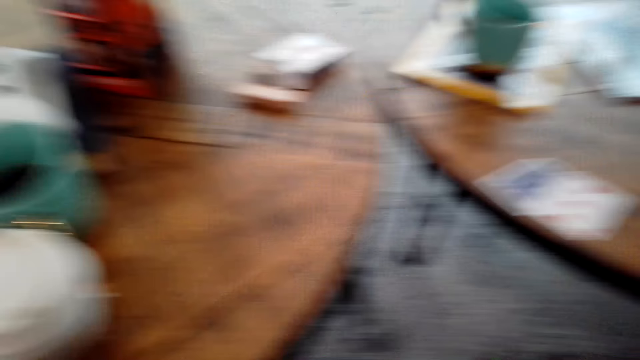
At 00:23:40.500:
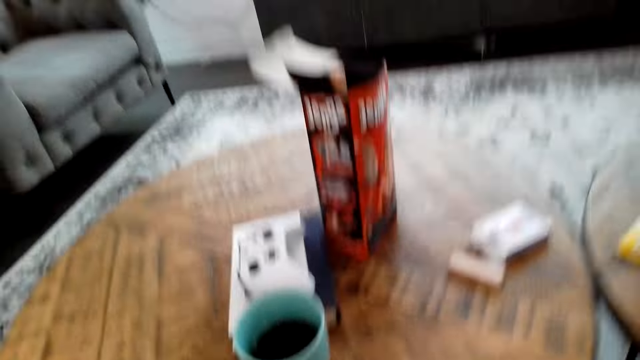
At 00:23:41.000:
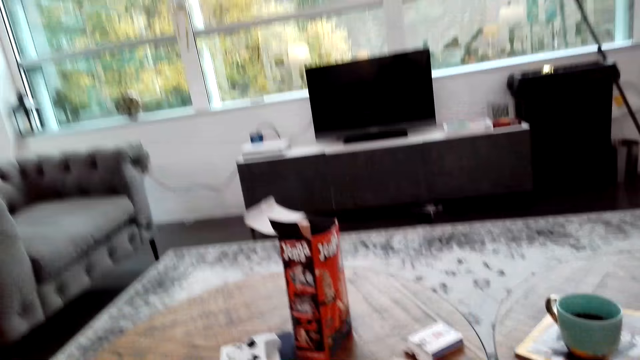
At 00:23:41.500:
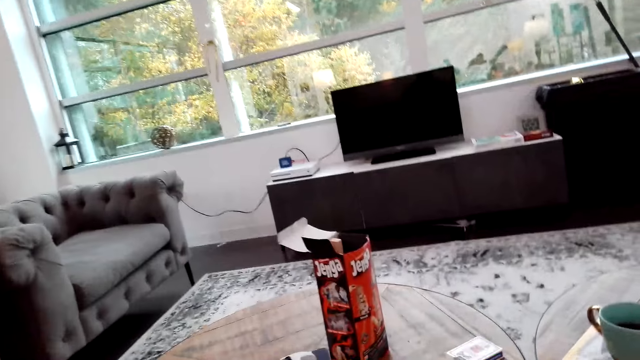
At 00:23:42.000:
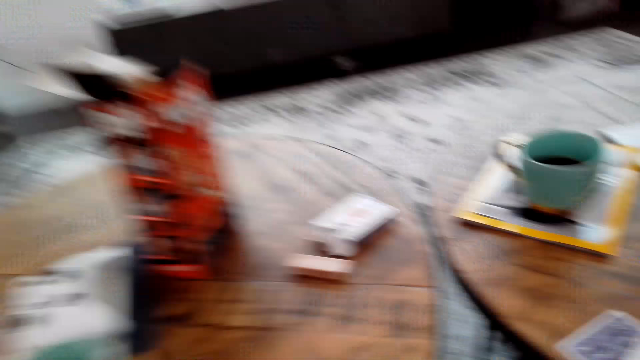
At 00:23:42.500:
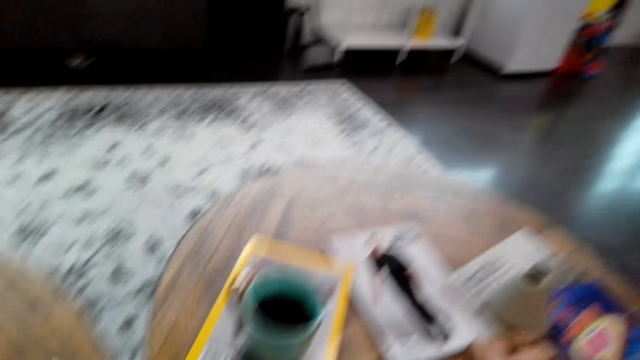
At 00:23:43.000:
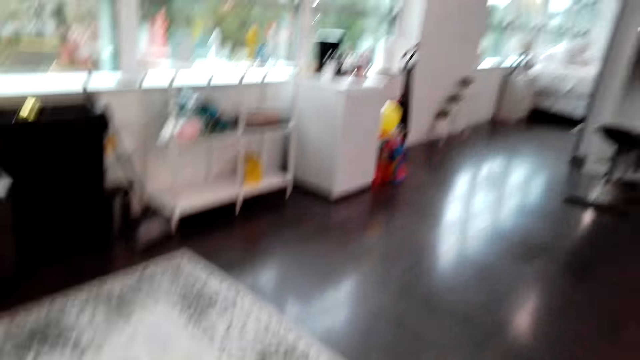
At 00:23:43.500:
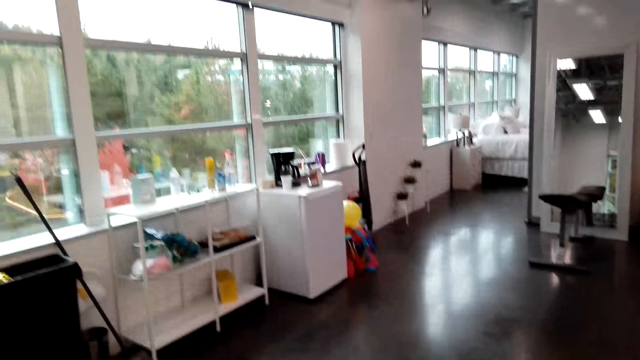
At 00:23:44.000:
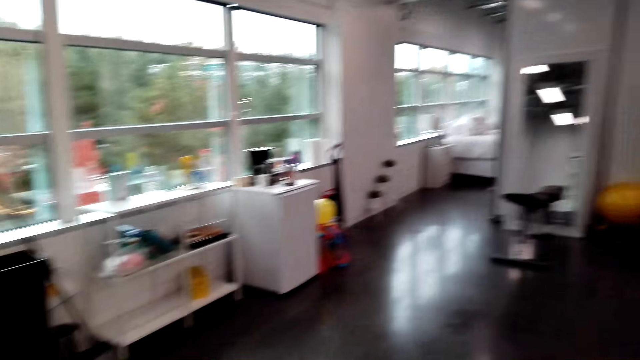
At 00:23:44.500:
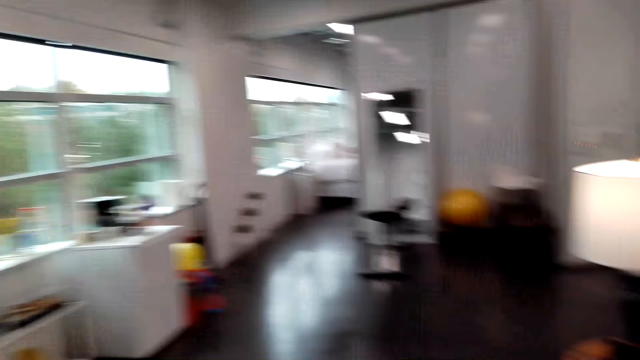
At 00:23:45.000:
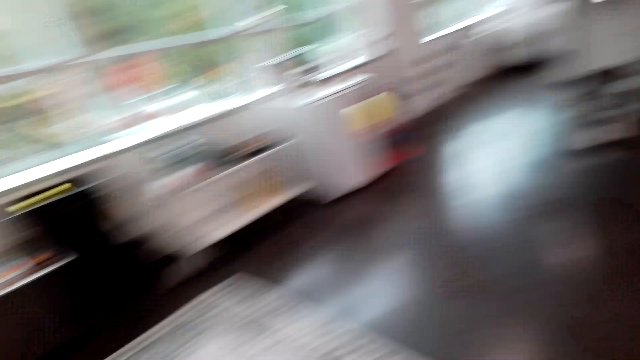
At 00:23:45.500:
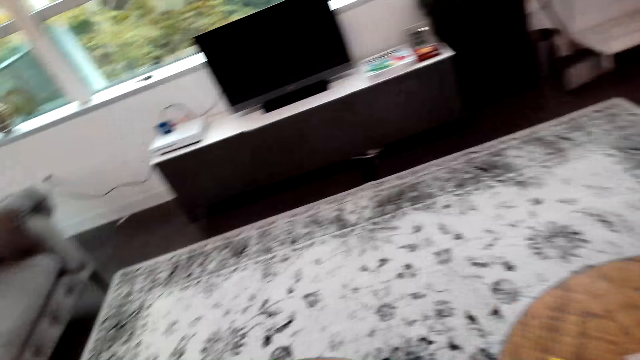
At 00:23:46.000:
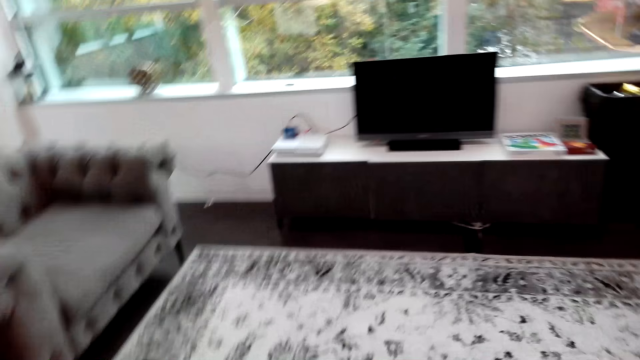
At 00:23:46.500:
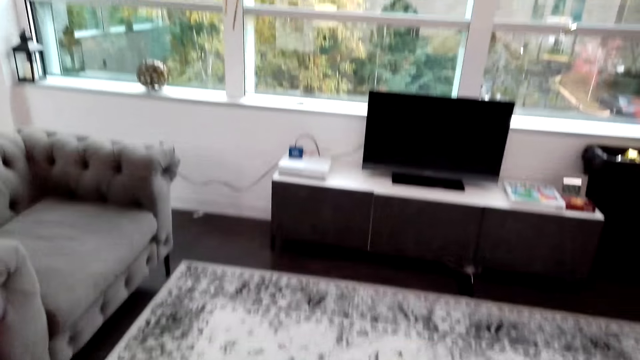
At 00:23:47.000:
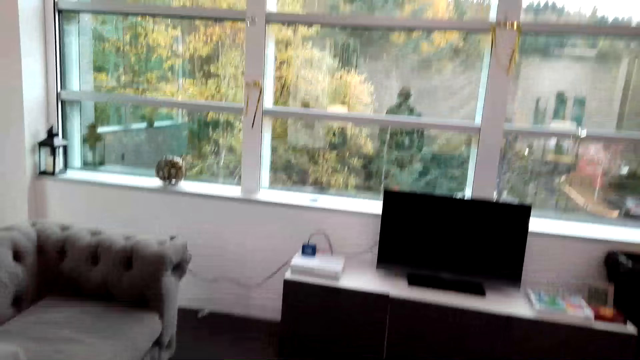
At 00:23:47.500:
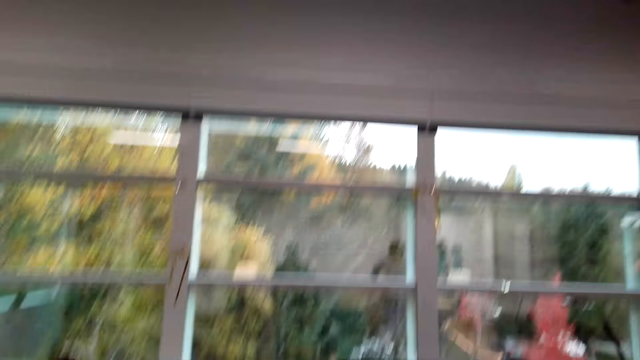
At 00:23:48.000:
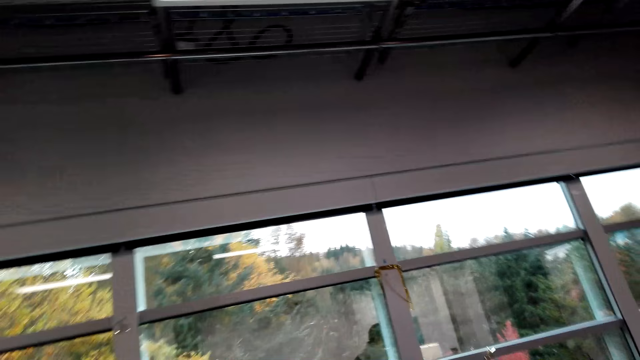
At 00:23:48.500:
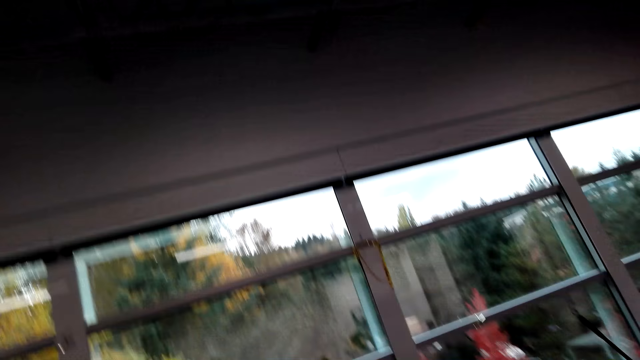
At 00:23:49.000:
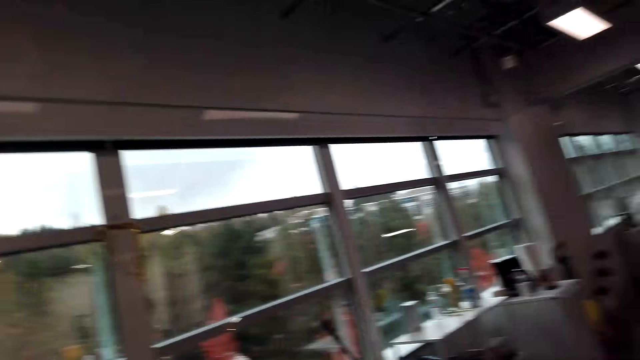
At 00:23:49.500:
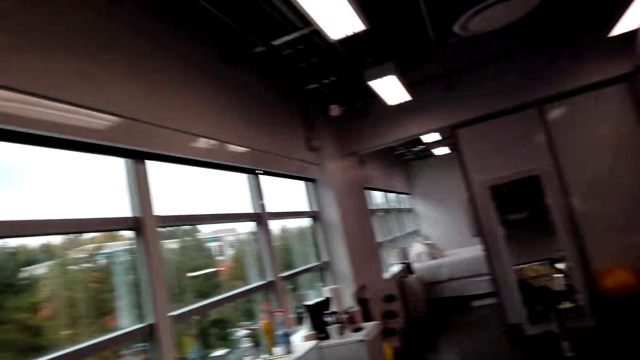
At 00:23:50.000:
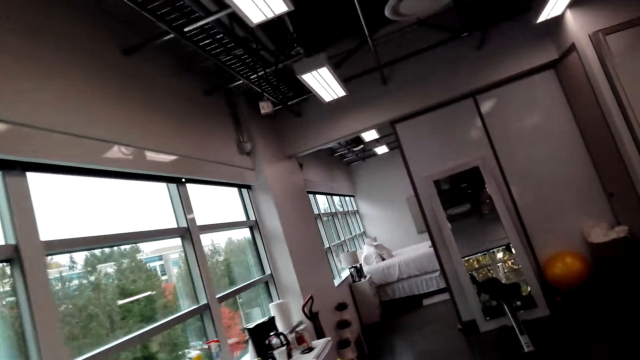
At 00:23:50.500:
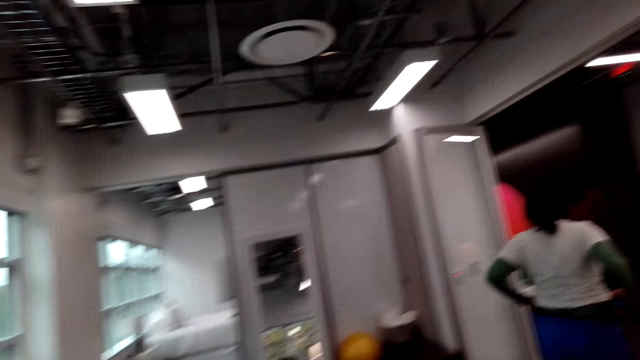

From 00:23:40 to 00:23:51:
The camera wearer stands up. They walk out of the room. They speak to a woman. The woman speaks to the camera wearer.

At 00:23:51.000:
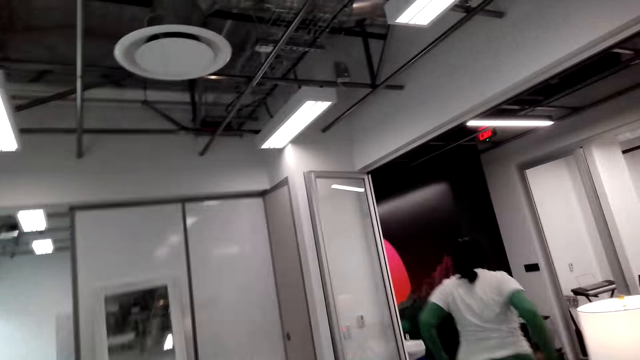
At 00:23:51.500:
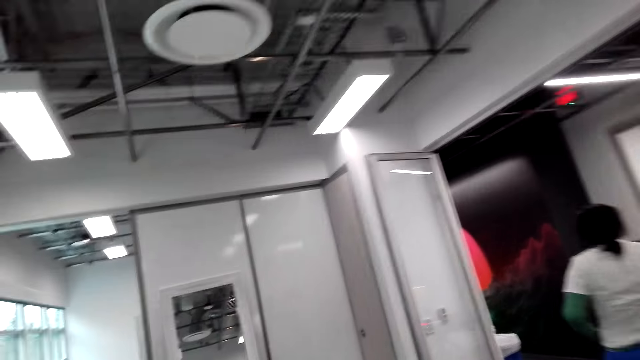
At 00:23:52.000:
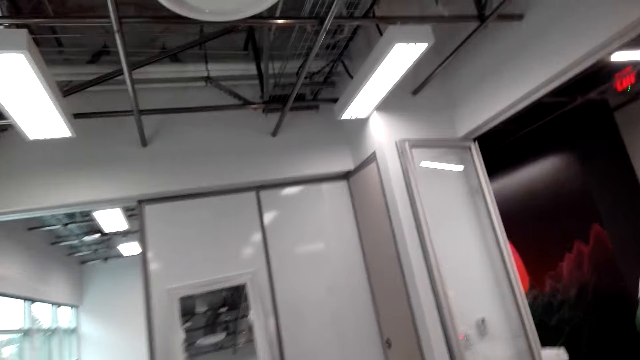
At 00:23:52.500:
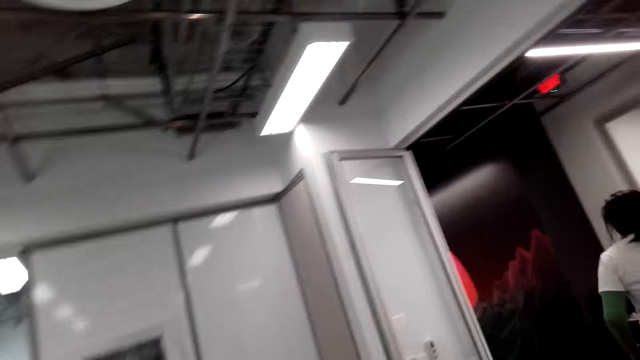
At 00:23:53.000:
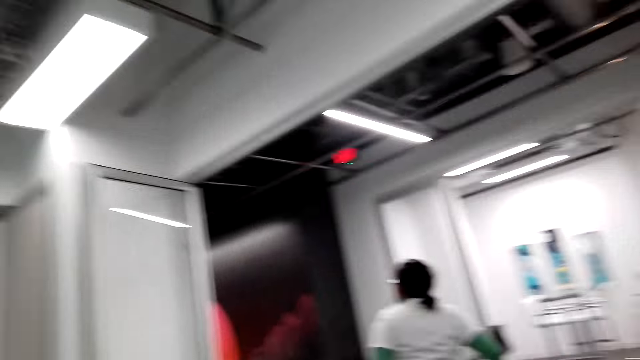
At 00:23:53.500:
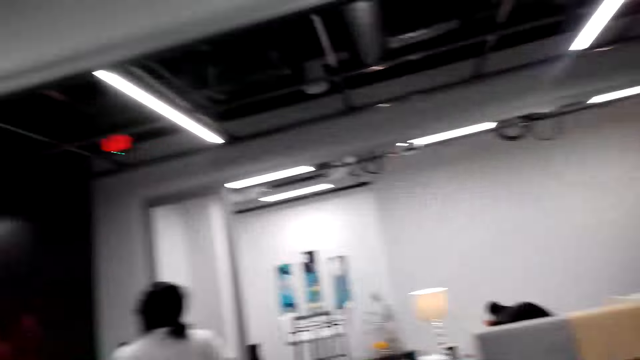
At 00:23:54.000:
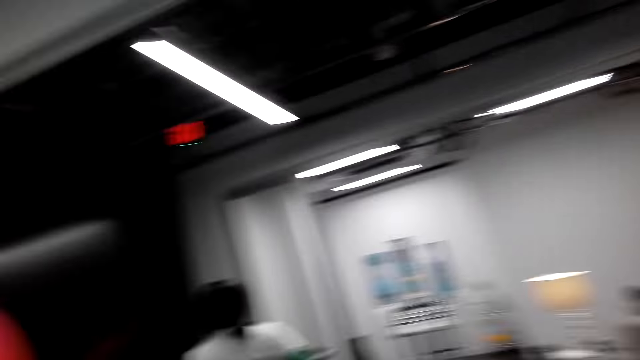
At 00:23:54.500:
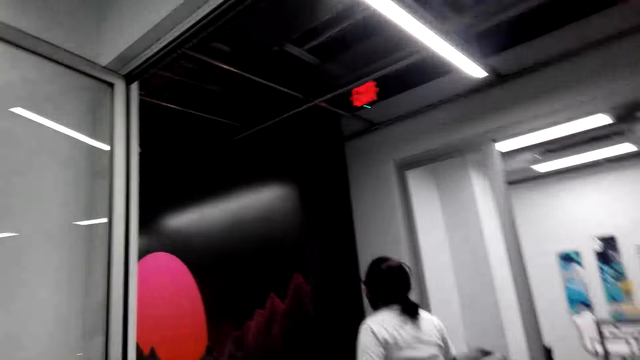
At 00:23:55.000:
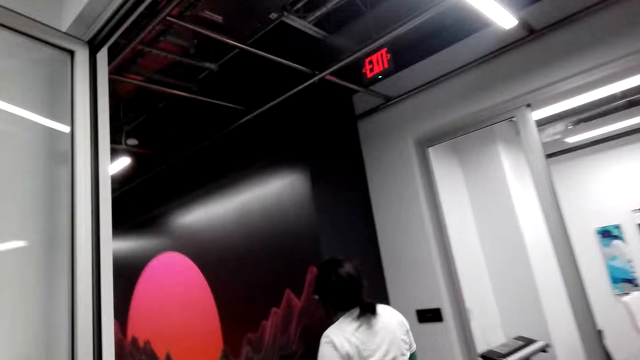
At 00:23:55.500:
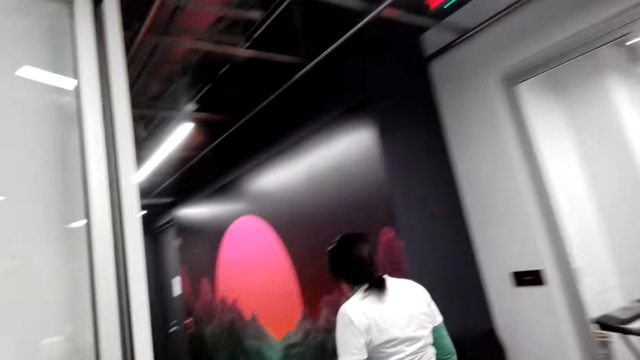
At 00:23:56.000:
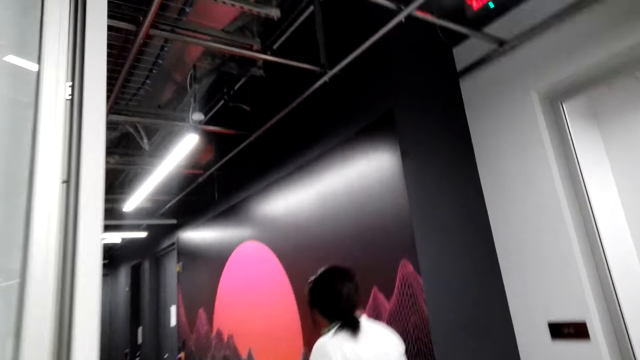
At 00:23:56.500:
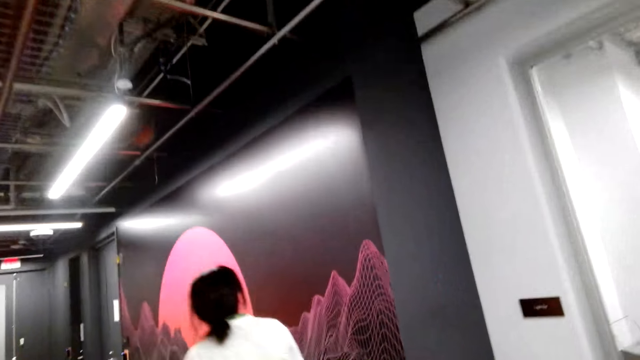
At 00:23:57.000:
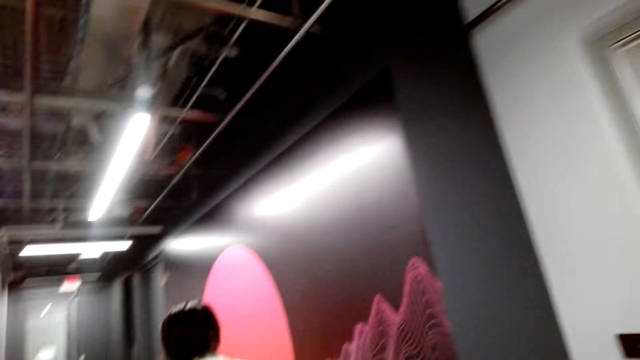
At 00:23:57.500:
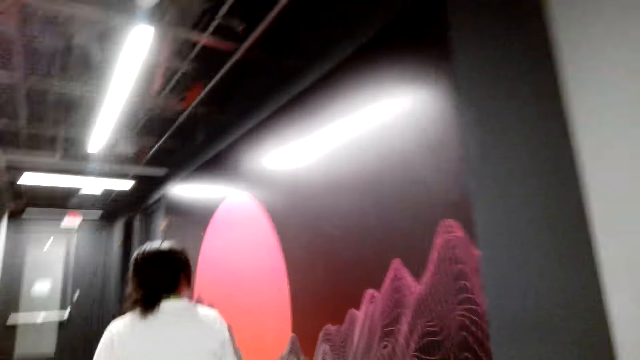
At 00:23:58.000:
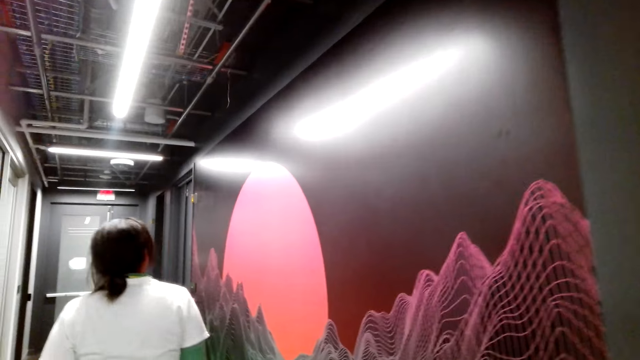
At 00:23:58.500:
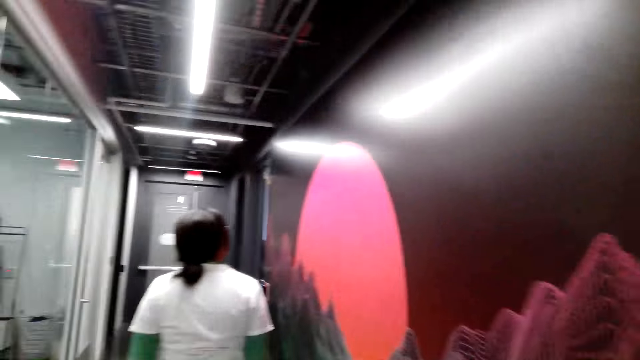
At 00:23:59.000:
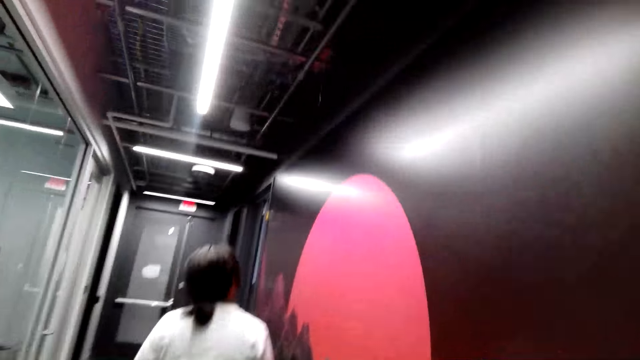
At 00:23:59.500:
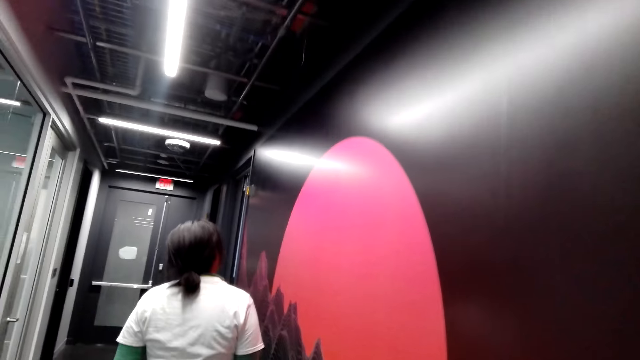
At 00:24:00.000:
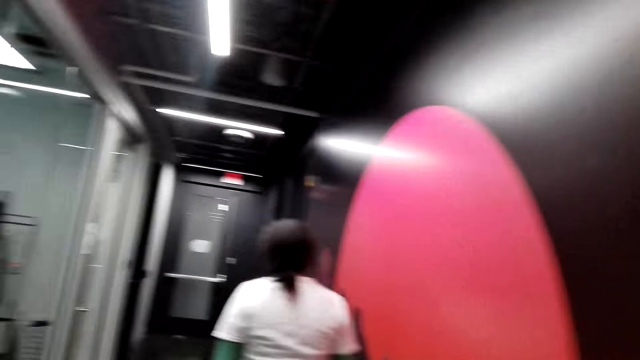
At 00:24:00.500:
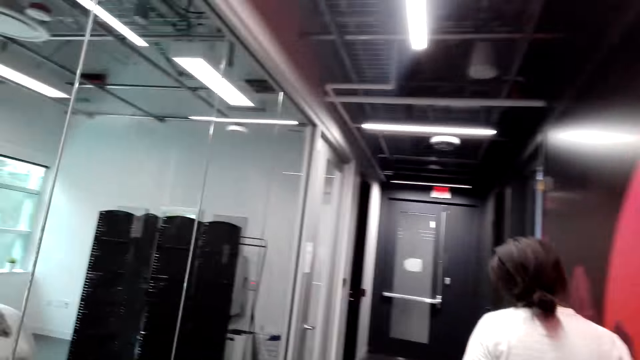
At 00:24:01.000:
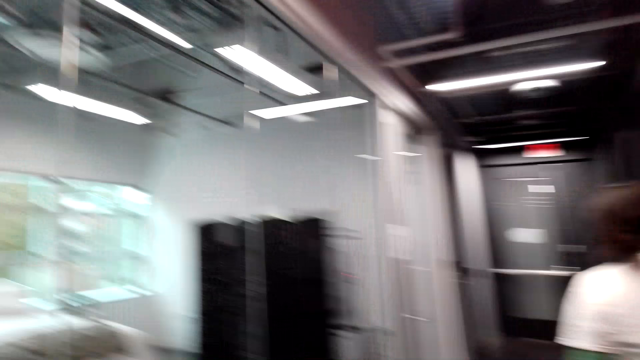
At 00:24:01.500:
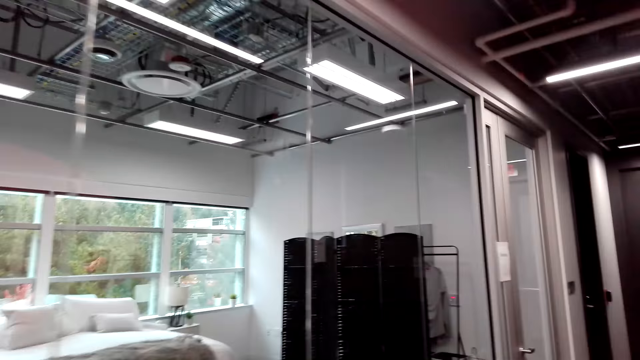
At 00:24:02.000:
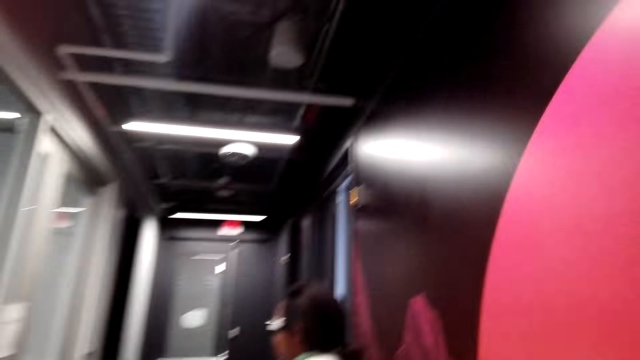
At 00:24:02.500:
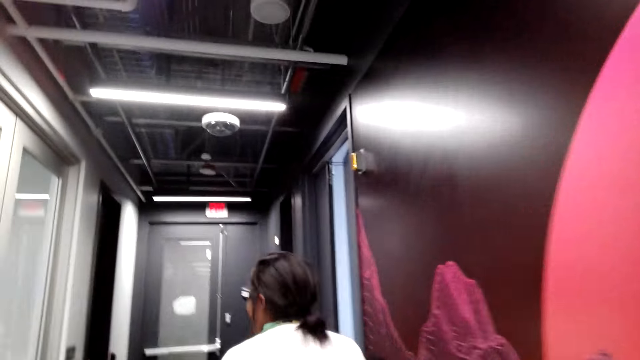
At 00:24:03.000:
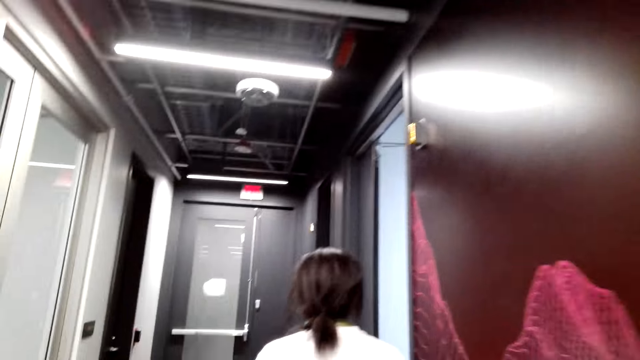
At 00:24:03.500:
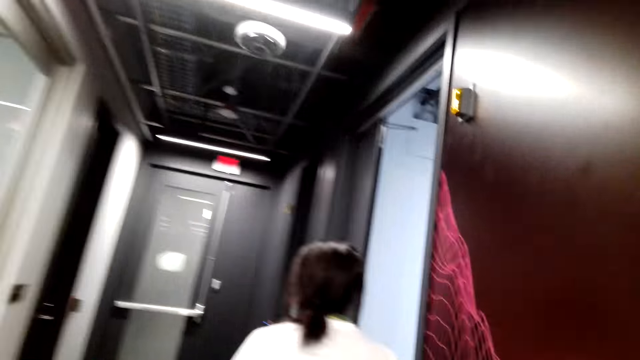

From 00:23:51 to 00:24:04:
A woman moves. The camera wearer moves. The woman speaks to the camera wearer. The camera wearer speaks to the woman. They laugh.
